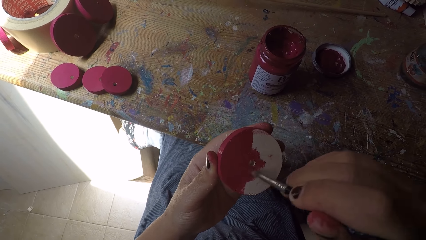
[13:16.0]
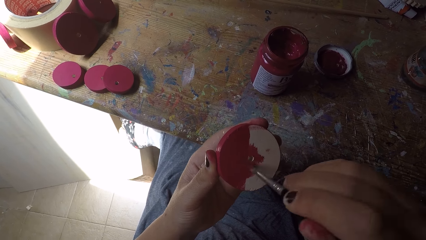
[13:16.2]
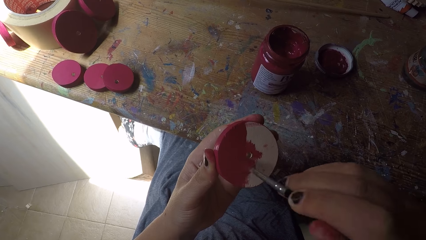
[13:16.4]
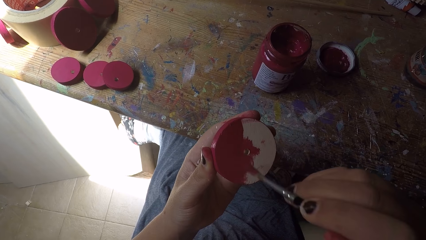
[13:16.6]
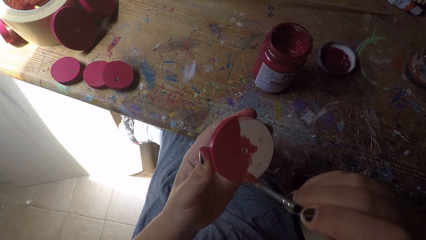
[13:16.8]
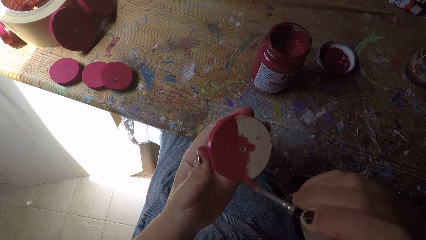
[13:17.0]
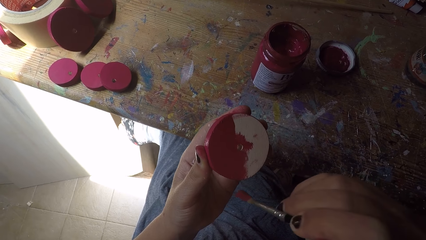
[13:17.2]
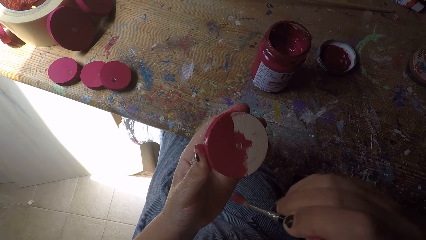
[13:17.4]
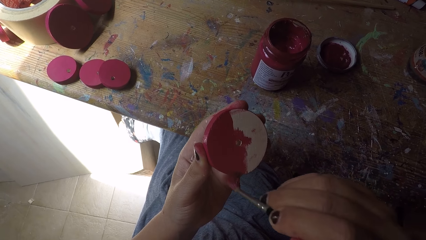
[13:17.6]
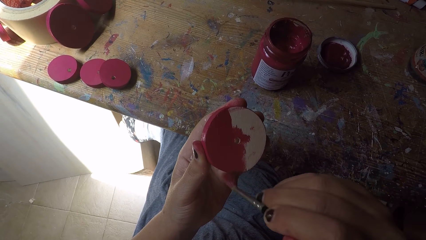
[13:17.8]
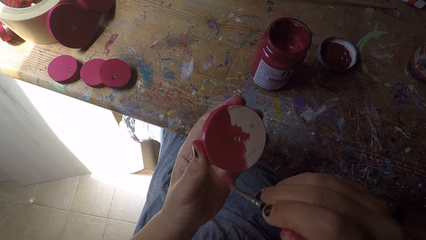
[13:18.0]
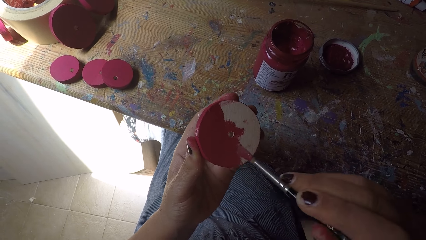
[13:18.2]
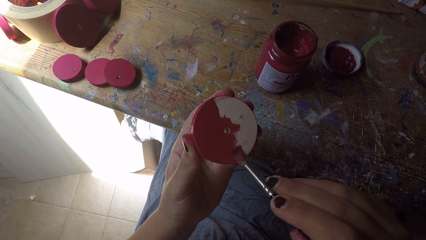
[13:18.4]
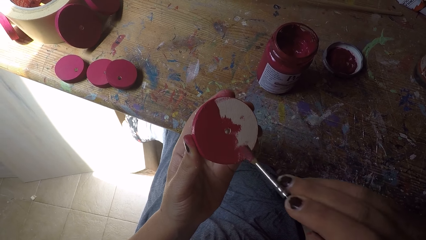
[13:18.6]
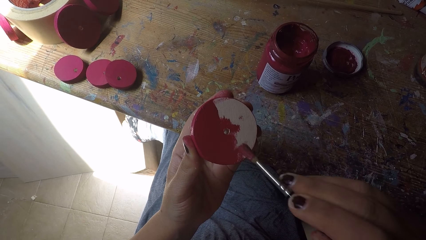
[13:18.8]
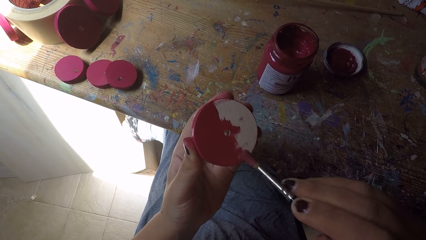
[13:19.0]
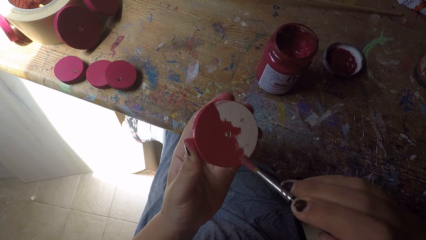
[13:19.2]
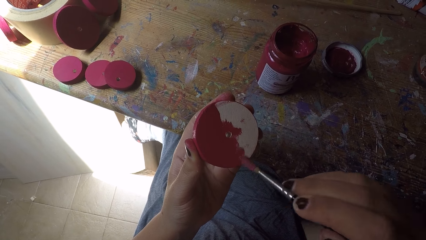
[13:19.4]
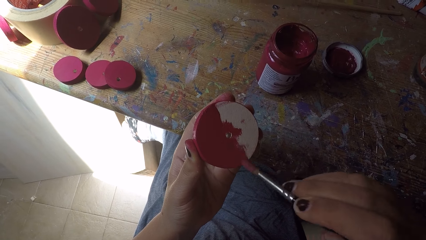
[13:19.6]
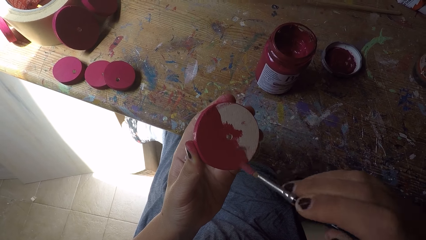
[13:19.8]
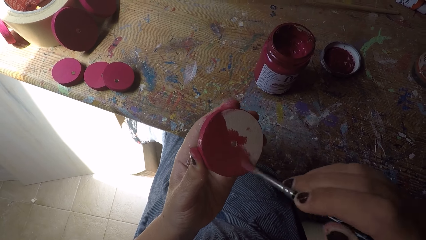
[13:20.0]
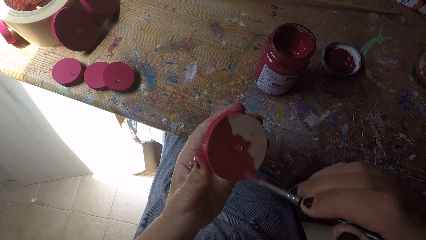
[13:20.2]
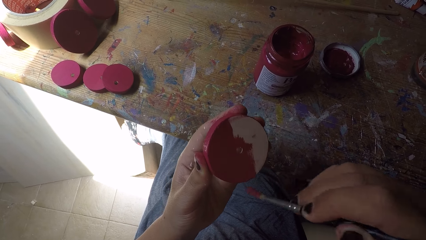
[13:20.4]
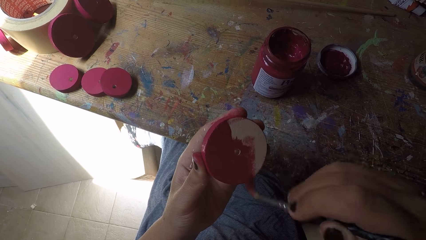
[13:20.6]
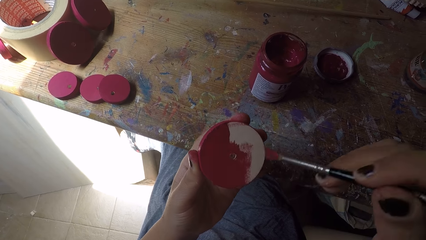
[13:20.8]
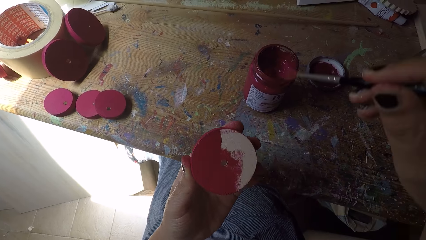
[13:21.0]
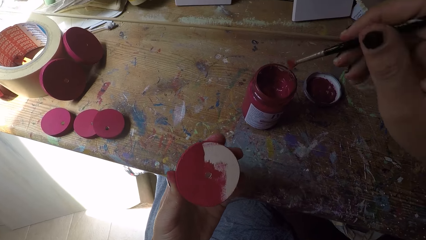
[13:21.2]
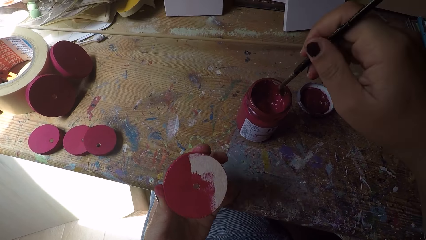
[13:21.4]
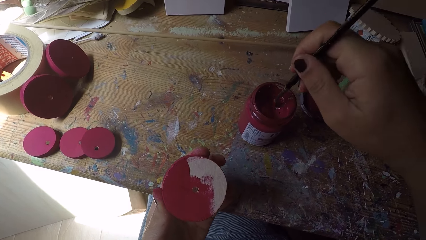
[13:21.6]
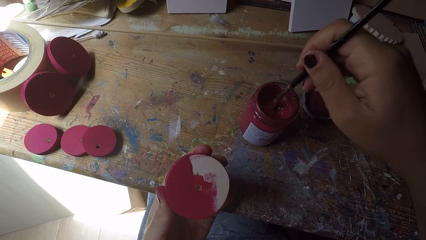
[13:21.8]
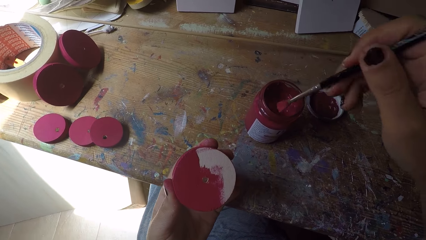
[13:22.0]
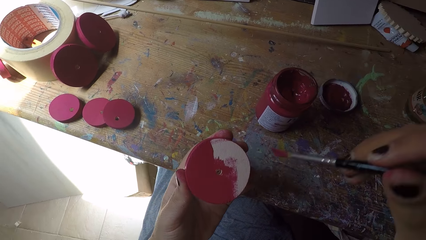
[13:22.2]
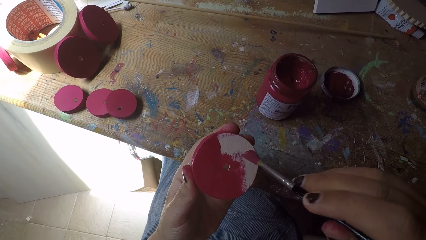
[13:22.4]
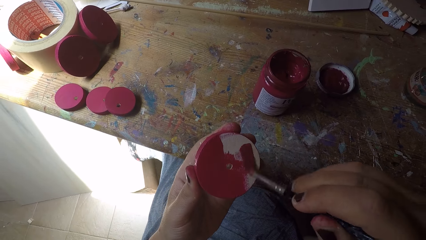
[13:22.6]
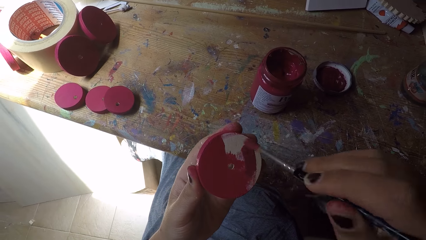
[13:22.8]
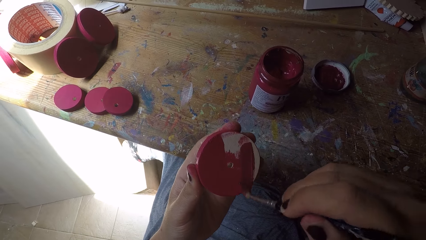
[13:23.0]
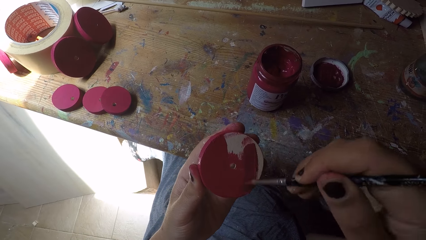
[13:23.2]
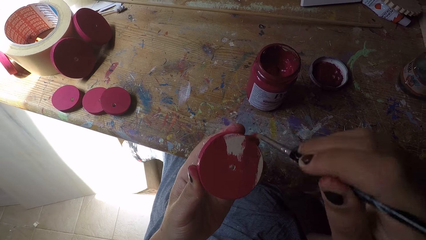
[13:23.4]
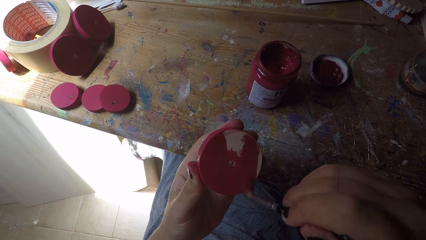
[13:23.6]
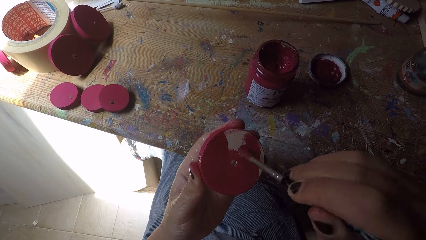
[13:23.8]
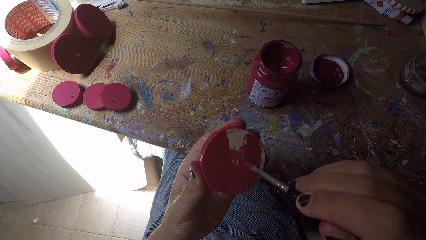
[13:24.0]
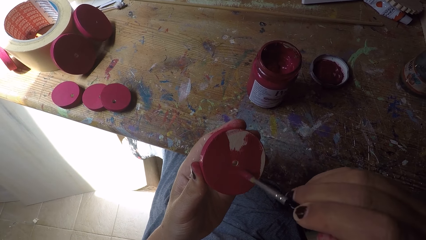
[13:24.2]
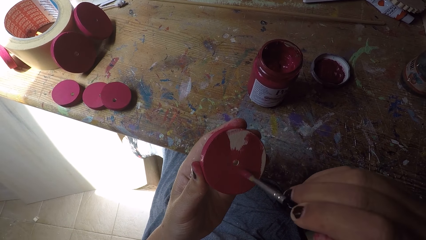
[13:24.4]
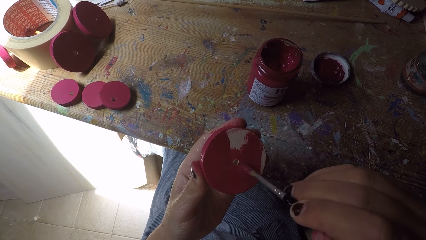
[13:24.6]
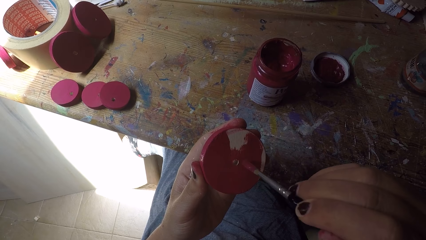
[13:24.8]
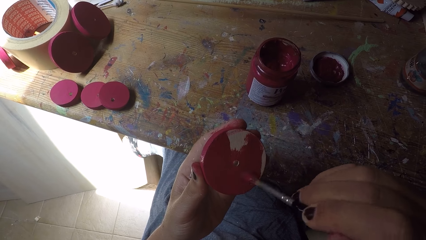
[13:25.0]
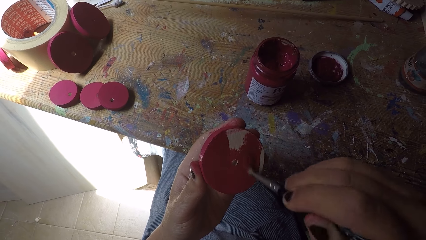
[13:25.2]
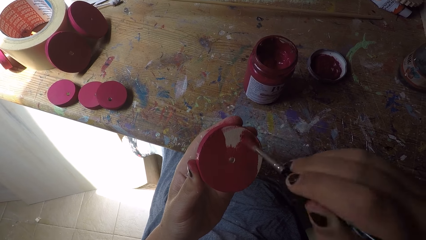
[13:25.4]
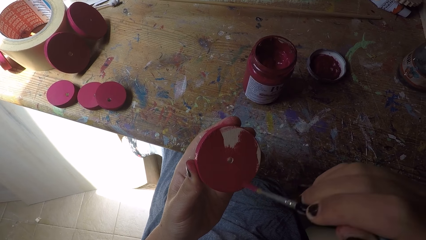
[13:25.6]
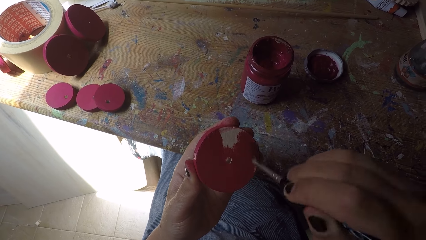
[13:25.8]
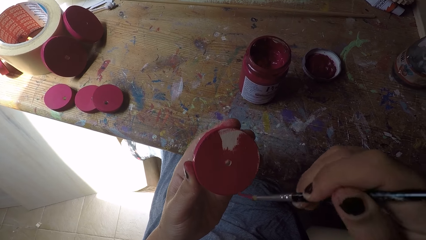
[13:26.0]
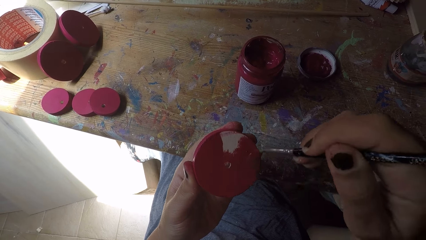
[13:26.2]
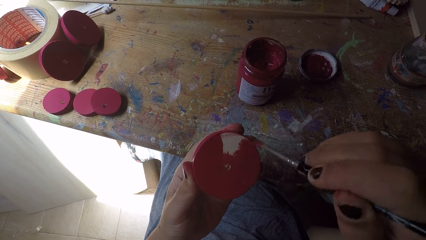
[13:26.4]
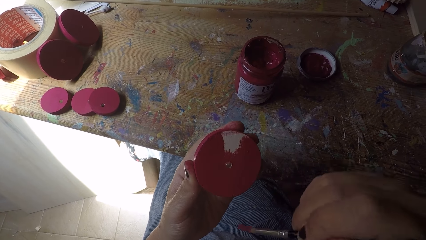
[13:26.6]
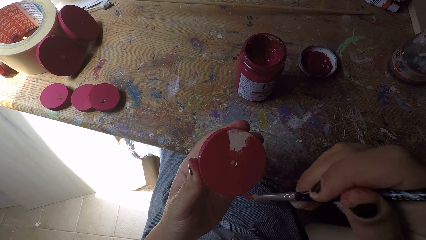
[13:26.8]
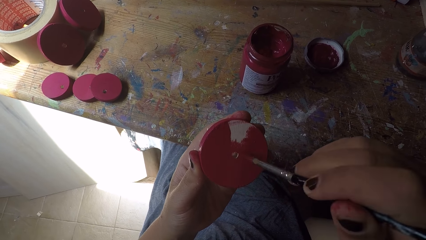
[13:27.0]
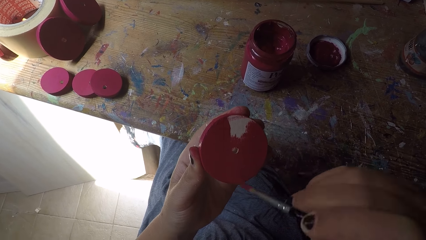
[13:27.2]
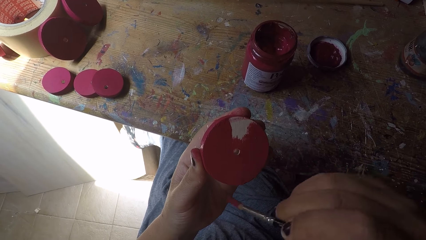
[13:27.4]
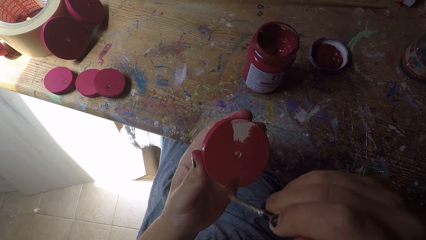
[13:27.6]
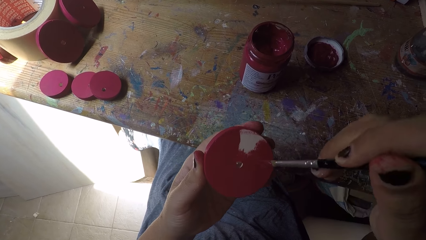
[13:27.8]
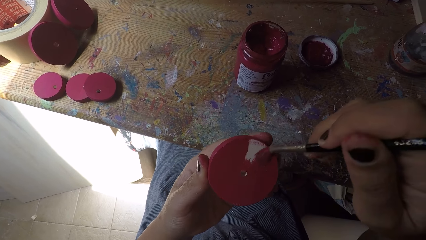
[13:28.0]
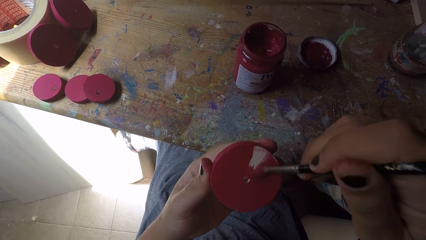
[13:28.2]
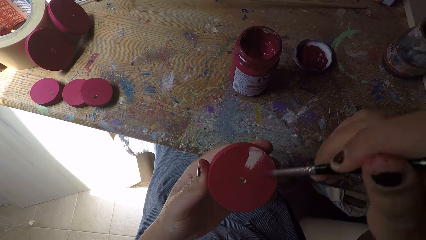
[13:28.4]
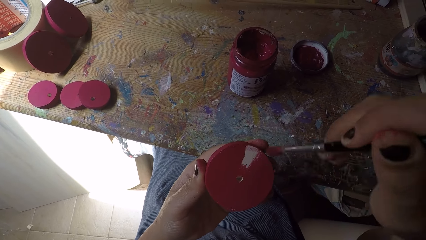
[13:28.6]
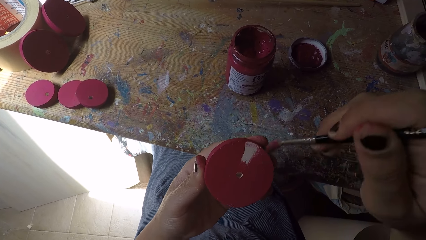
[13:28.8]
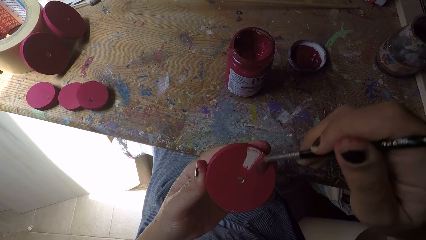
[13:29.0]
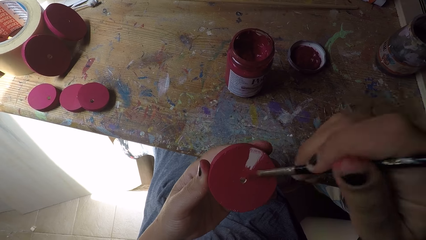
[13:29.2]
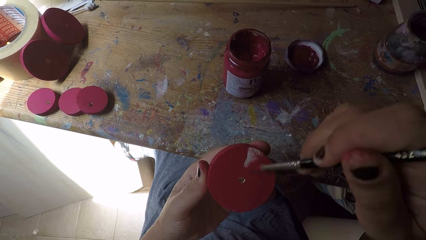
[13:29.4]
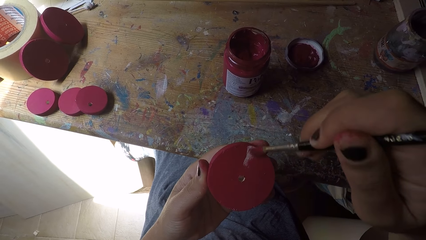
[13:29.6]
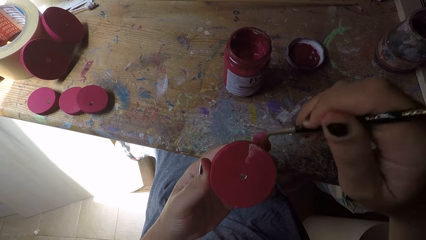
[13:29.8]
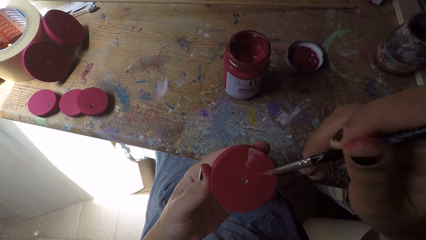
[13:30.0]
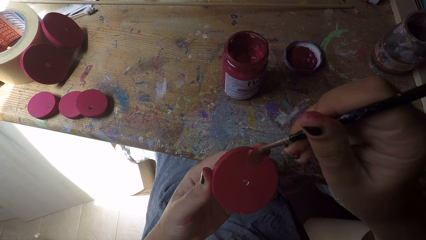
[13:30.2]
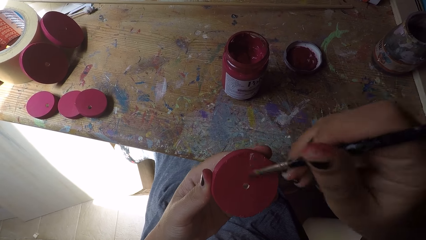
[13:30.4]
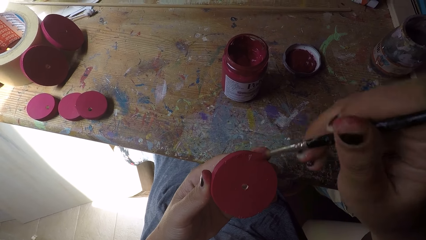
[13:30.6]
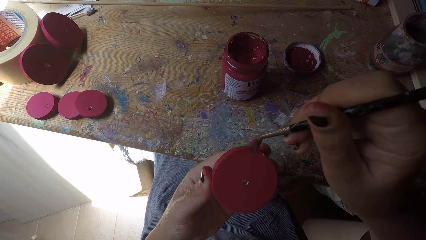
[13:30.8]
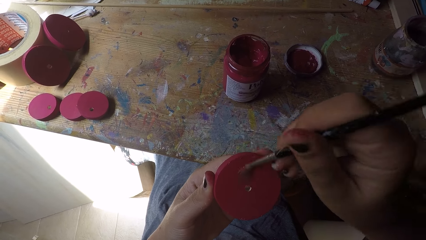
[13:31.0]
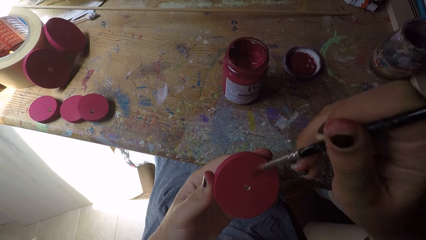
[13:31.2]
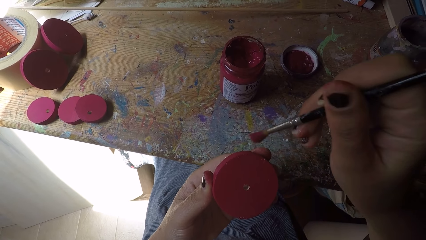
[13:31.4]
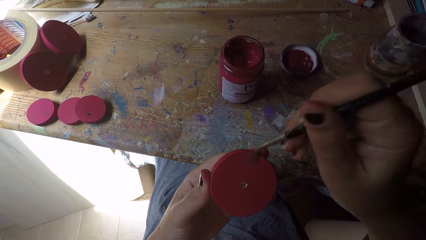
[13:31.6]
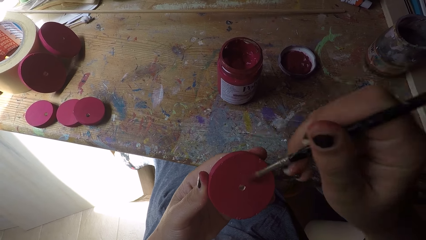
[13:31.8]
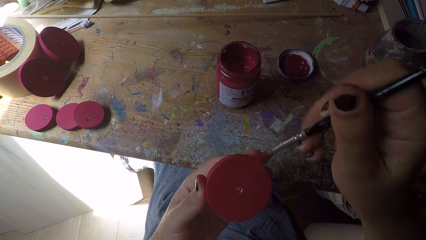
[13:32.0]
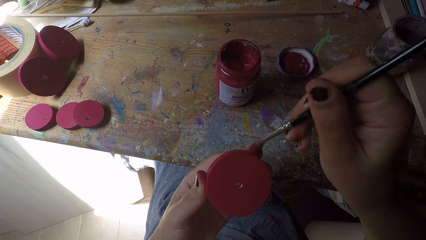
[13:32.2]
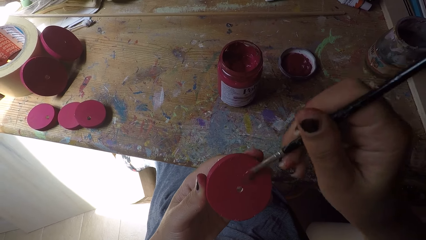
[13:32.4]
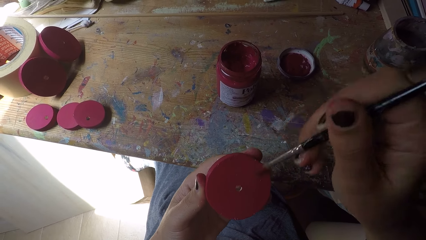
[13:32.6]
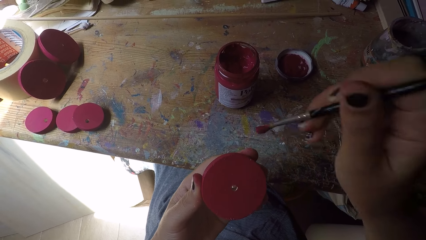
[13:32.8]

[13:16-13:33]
The camera wearer scoops paint from the paint can with the paint brush in her right hand. She paints the wood ornament with the paint brush in her right hand.
